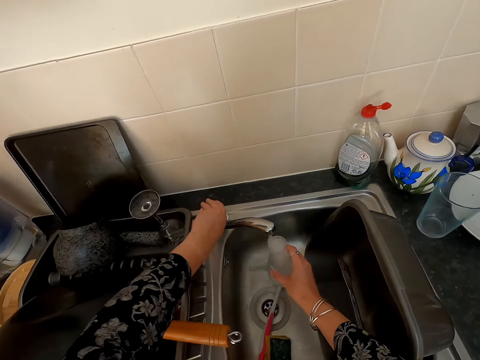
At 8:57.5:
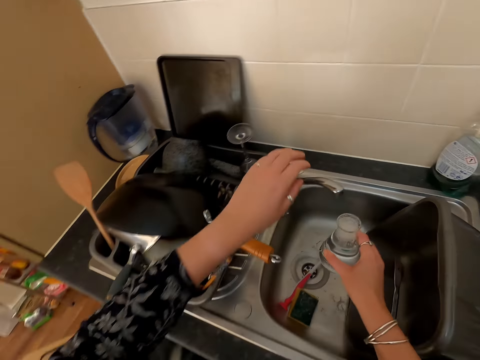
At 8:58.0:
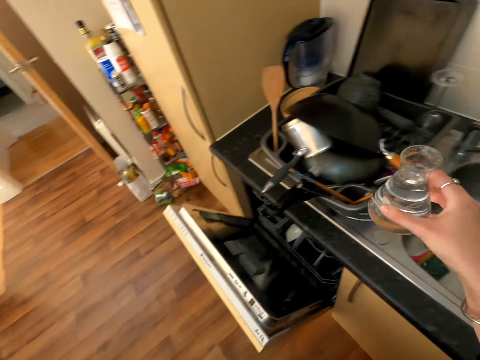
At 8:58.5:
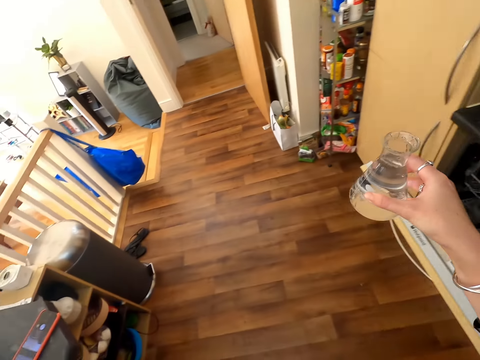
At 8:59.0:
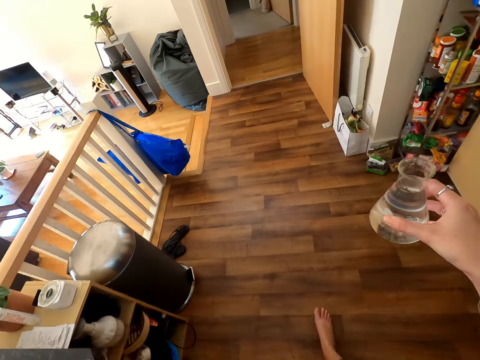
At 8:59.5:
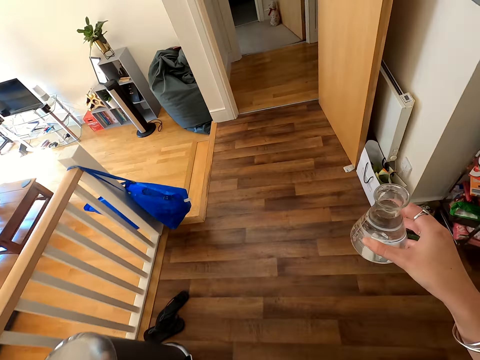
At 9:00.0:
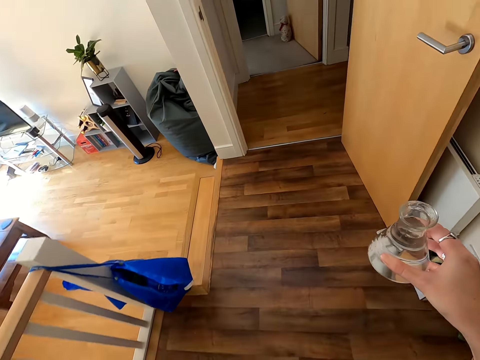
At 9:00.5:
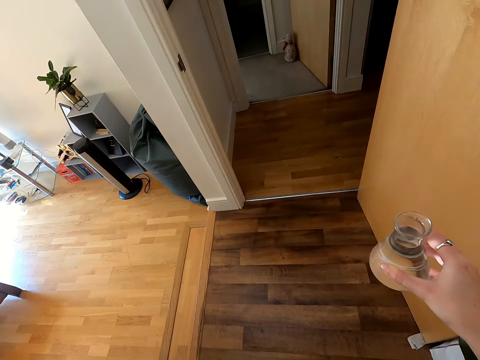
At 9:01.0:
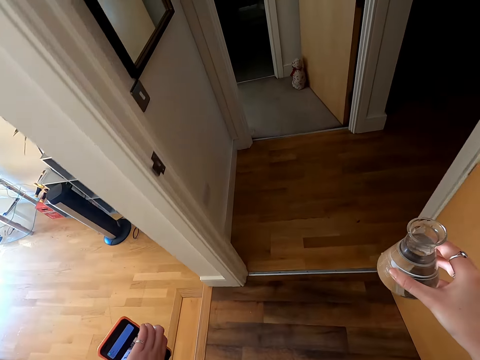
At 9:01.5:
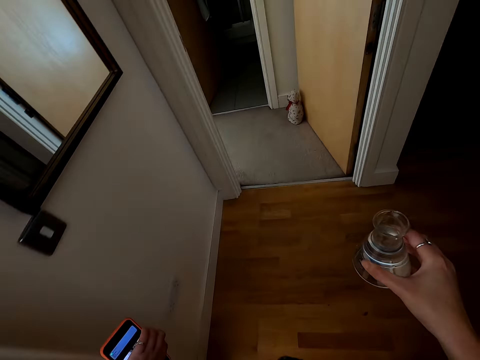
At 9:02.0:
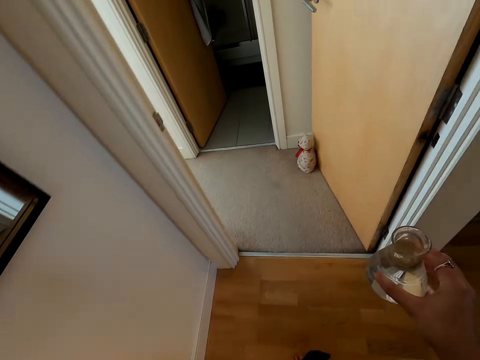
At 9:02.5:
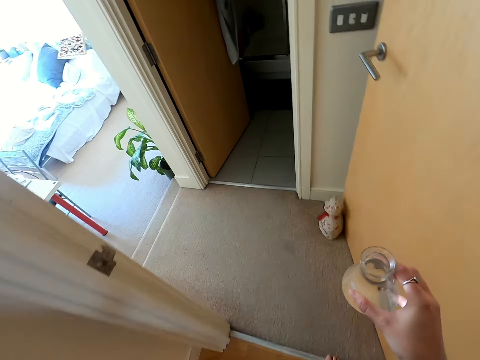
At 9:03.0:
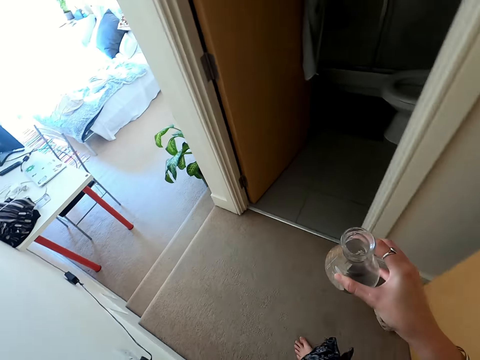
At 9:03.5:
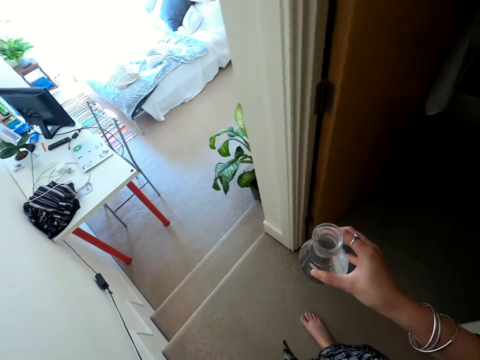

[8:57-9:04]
The camera wearer closes the tap. They pull back the left hand. They walk around. They lift a phone. They walk around.

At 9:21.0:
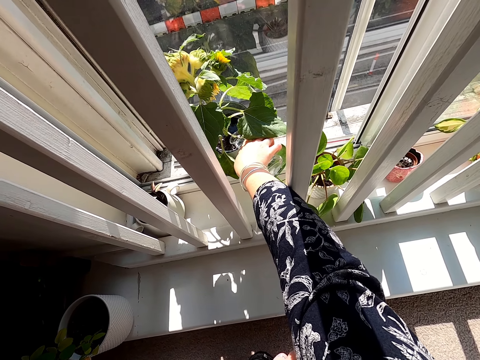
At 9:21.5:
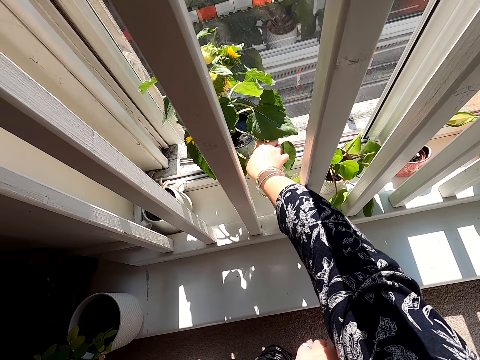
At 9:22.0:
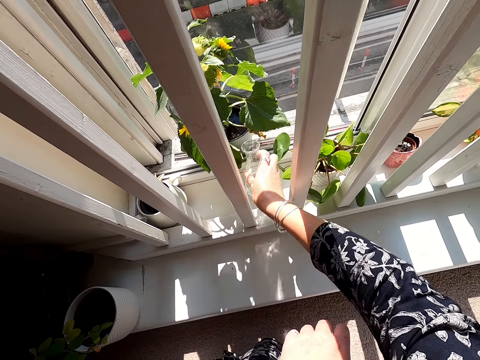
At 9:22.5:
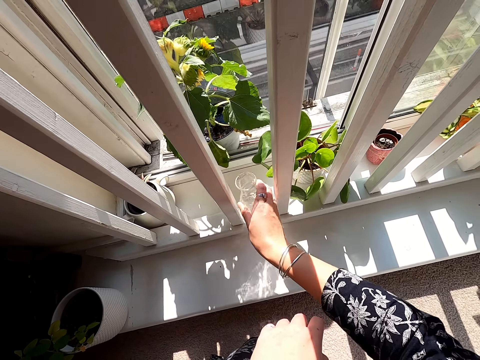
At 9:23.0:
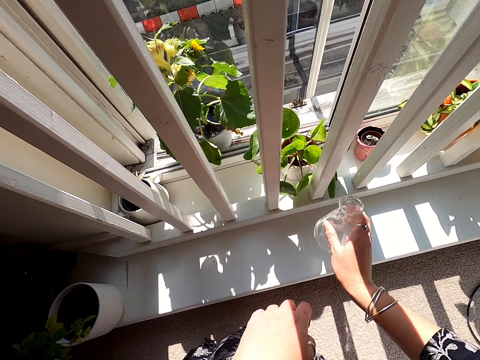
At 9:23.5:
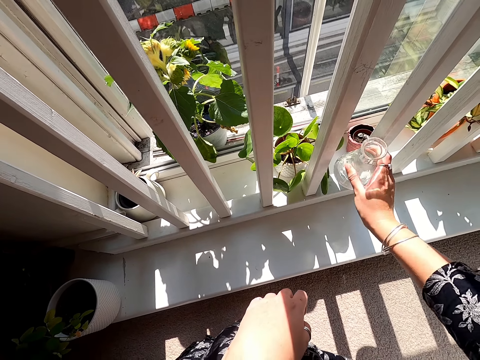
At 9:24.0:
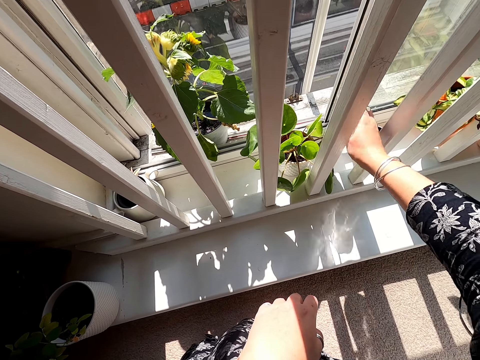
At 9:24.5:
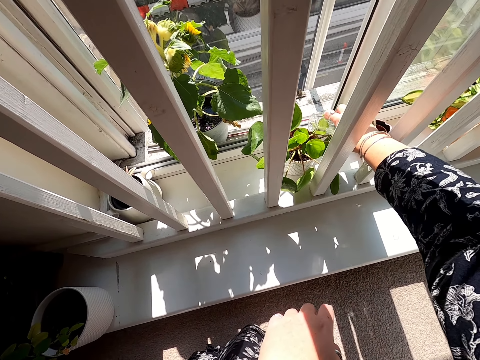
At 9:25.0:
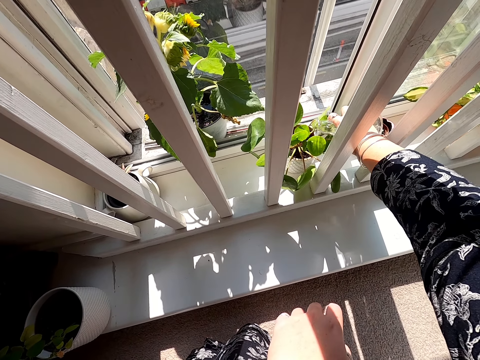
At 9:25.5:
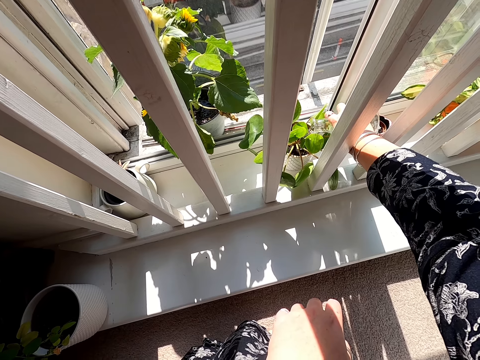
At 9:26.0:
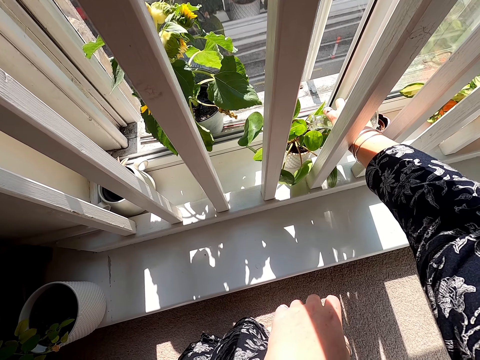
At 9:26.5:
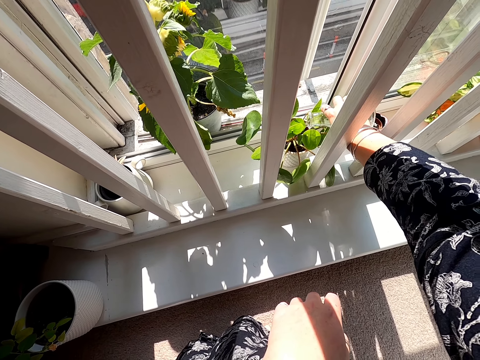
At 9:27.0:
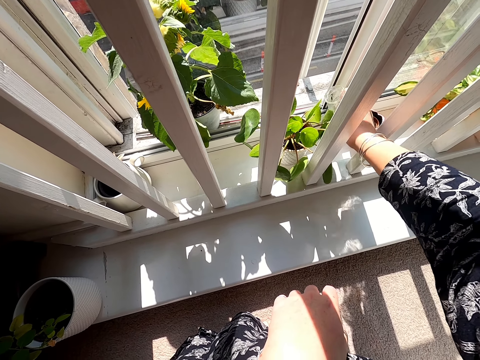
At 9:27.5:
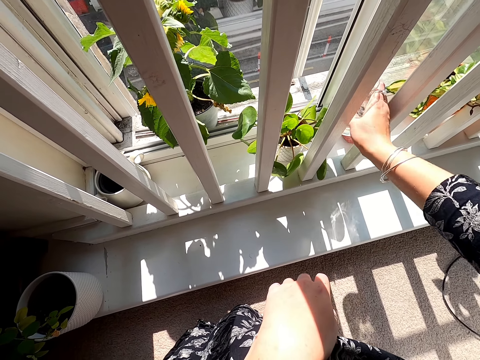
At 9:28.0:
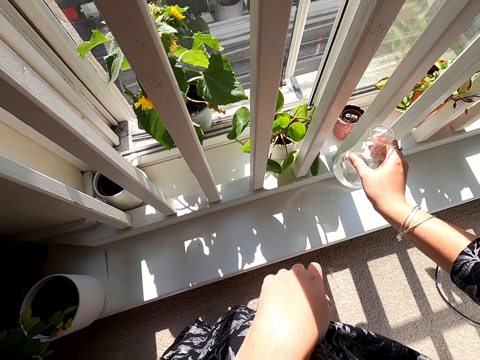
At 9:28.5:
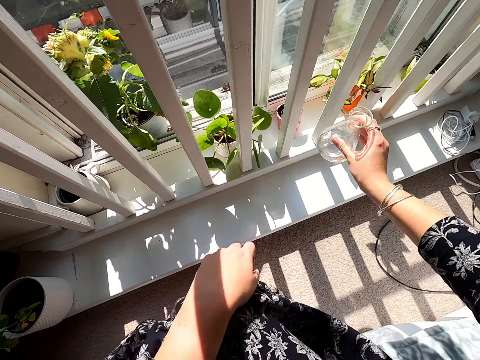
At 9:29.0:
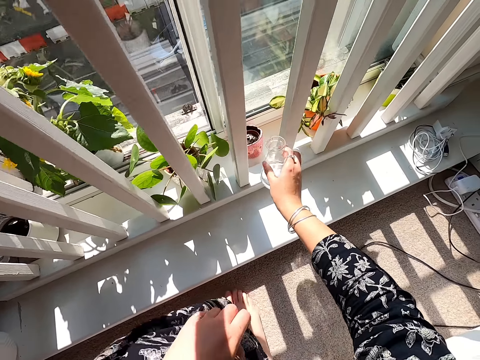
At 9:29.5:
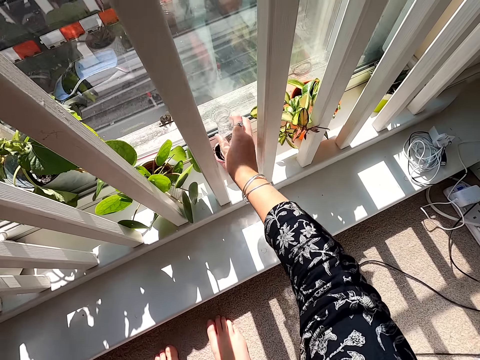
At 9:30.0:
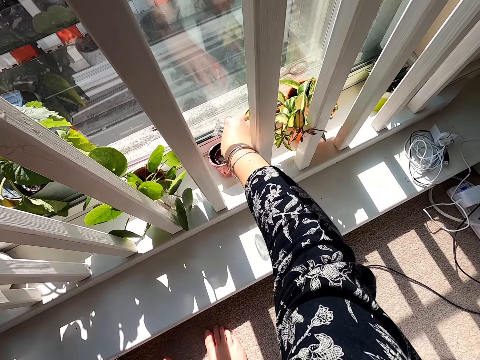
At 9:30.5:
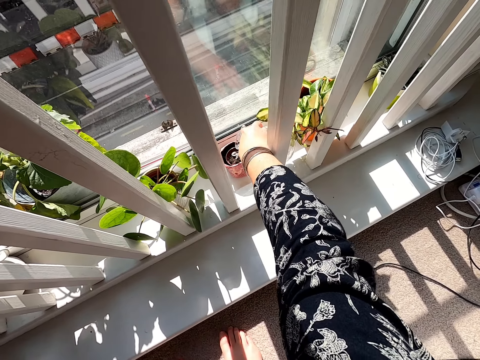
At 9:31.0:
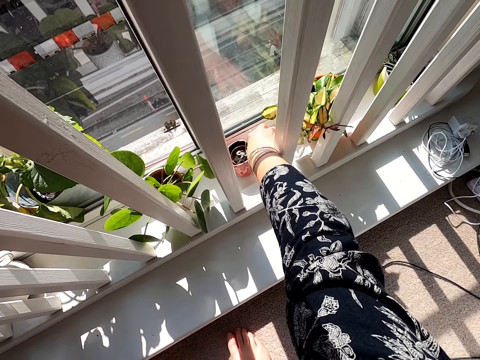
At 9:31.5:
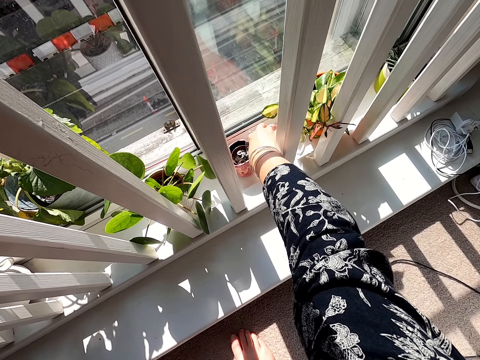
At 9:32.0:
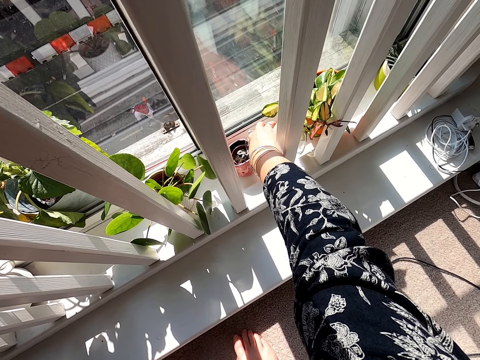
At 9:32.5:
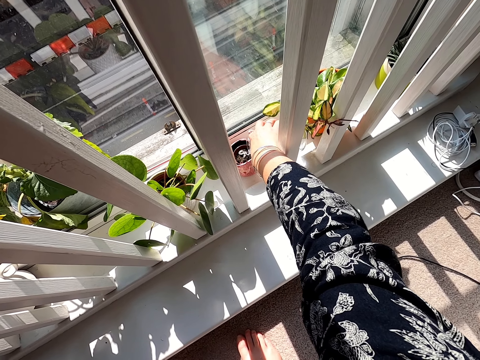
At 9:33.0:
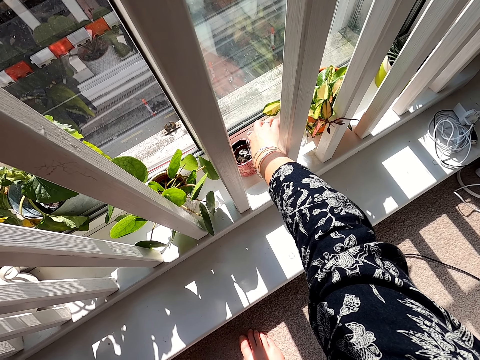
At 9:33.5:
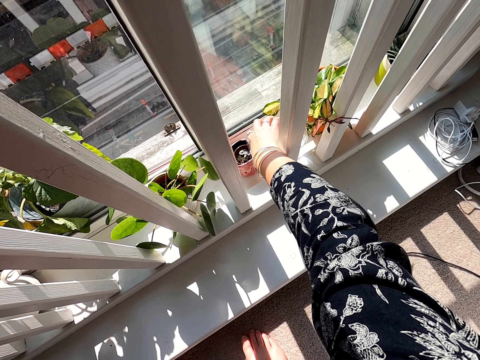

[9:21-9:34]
The camera wearer passes the bottle between the rails. They lift the bottle. They pass the bottle between the rails. They water the plant. They lift the bottle. They pass the bottle between the rails. They lift the bottle. They pass the bottle between the rails. They water the plant.

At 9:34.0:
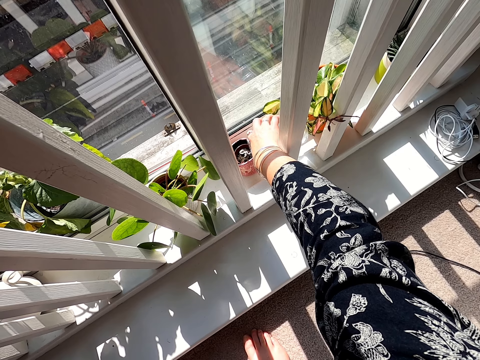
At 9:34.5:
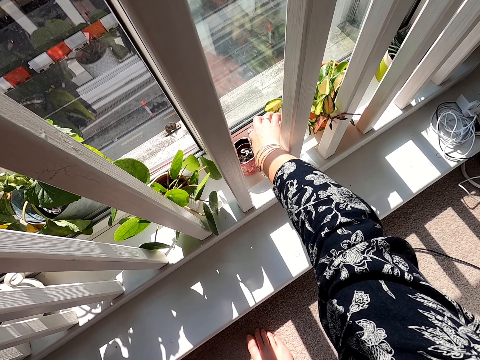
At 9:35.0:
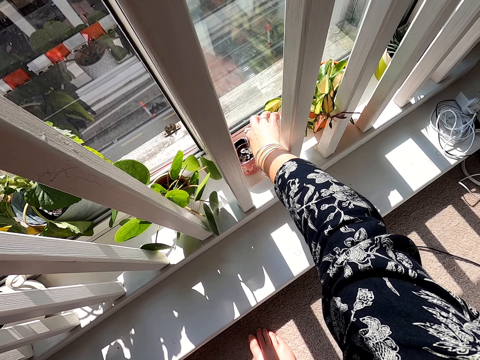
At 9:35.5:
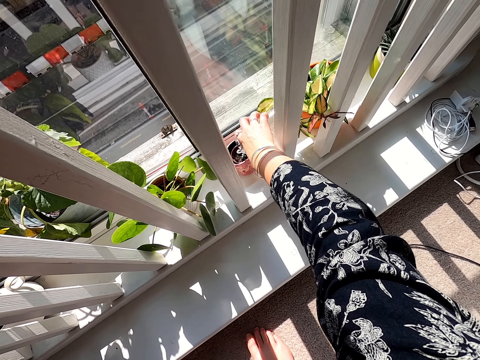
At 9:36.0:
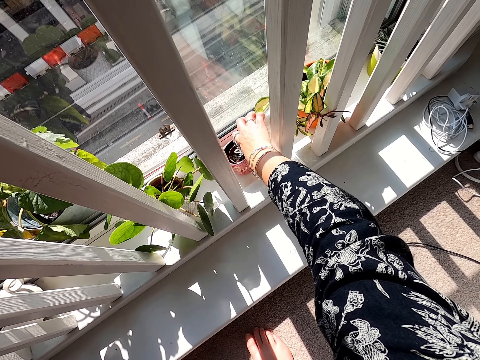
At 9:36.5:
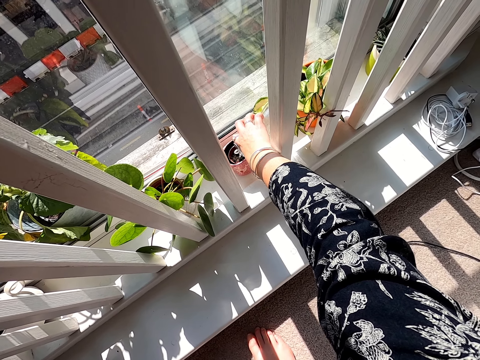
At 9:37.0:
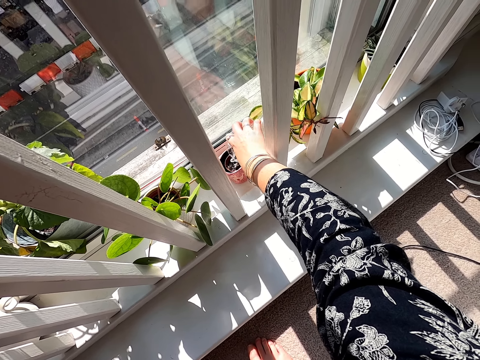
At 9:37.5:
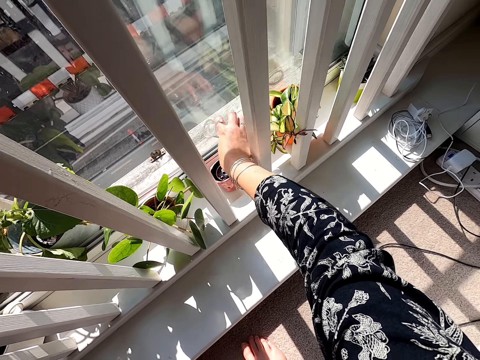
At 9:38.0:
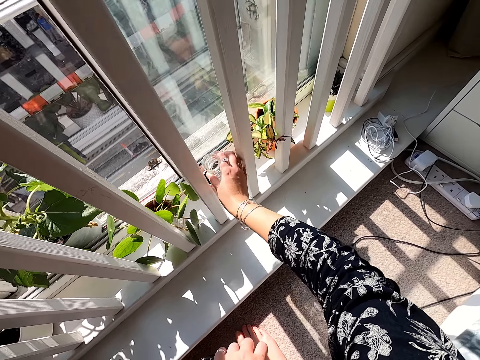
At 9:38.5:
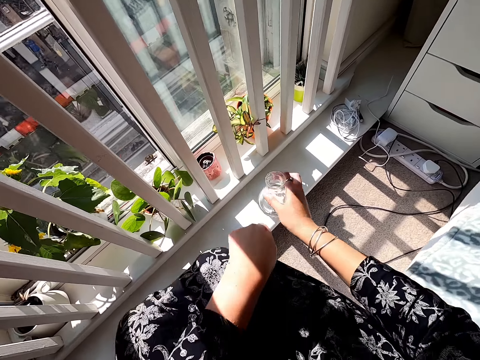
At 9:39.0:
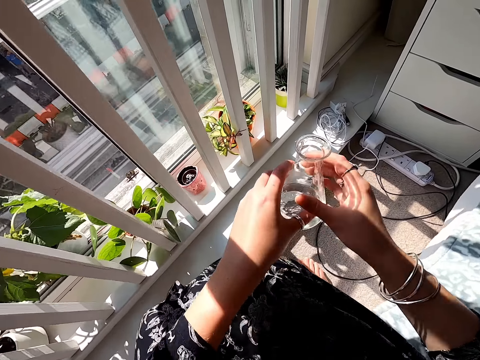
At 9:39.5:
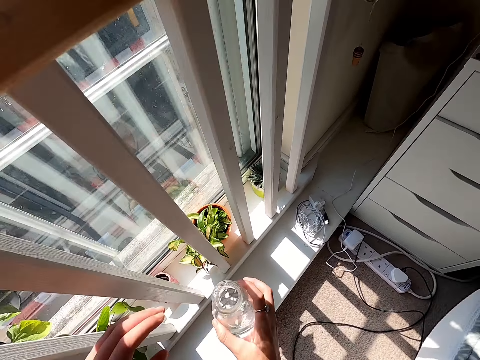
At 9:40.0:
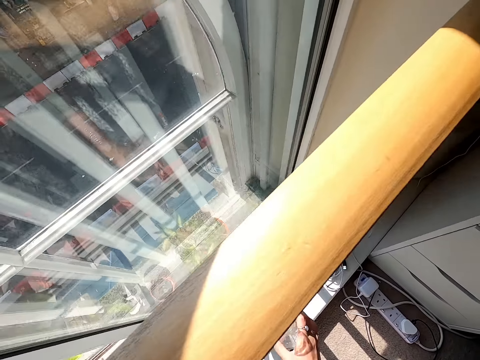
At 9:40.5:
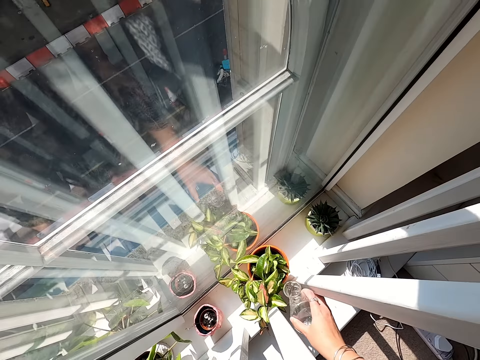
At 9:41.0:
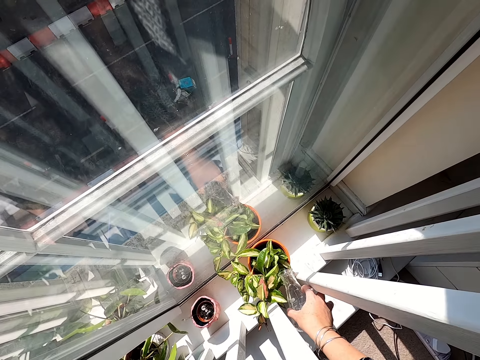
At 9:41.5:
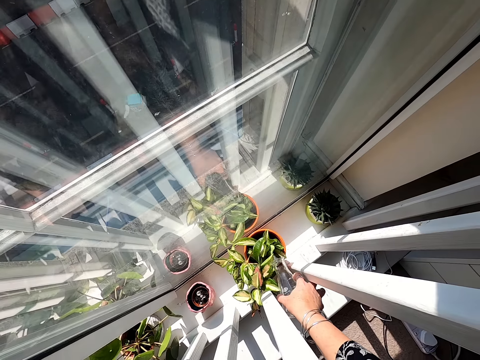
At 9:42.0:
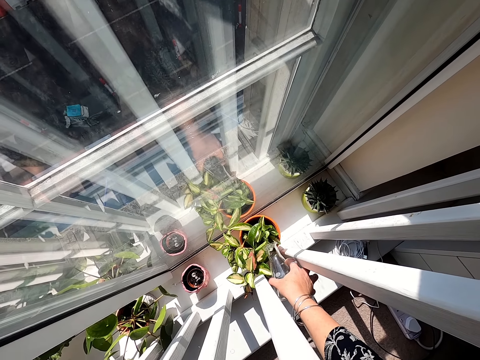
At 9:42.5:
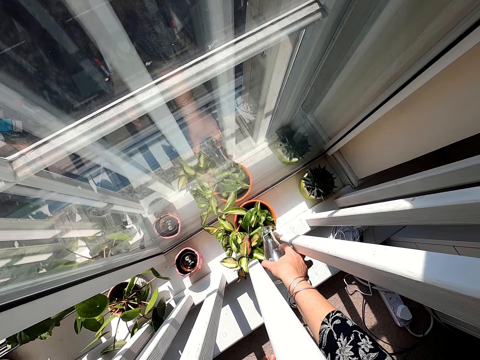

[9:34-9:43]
The camera wearer passes the bottle between the rails. They lift the bottle. They pass the bottle between the rails. They water the plant.
